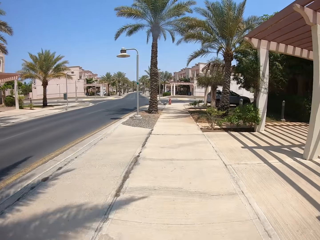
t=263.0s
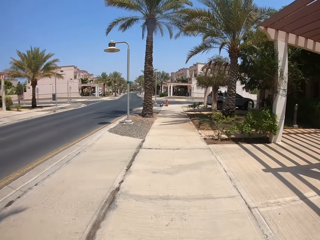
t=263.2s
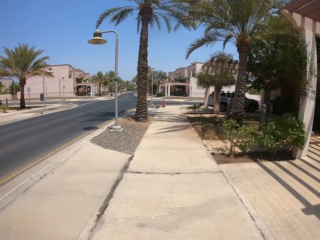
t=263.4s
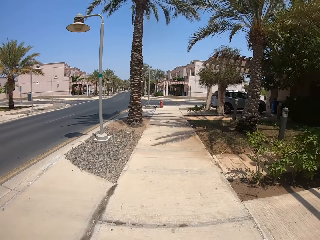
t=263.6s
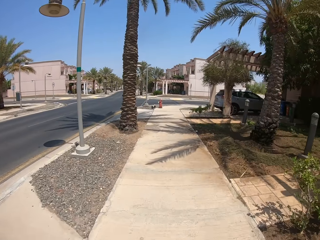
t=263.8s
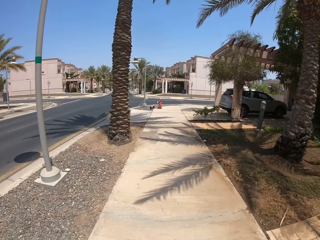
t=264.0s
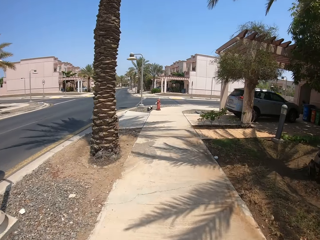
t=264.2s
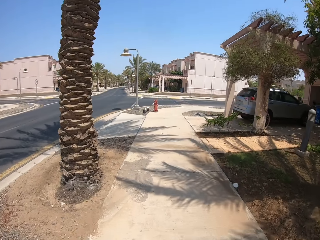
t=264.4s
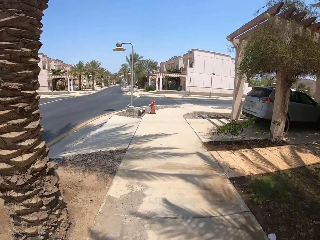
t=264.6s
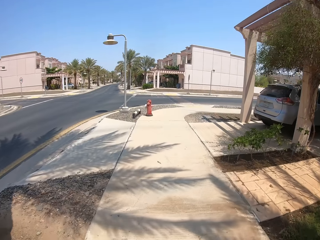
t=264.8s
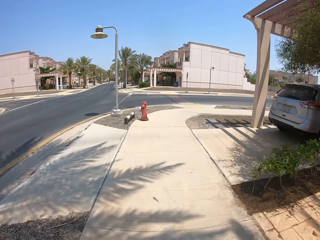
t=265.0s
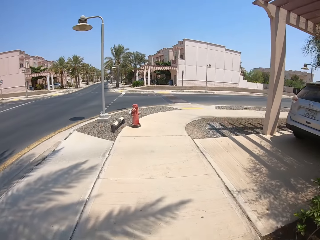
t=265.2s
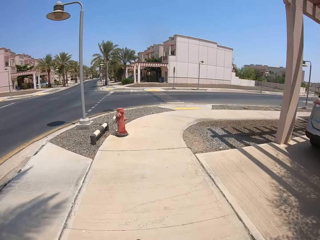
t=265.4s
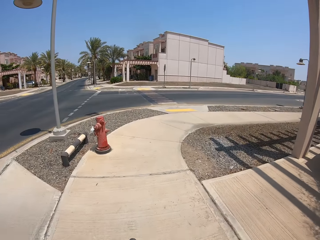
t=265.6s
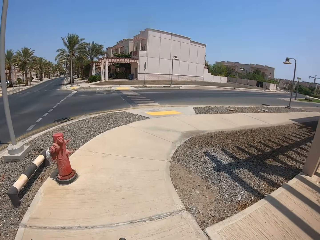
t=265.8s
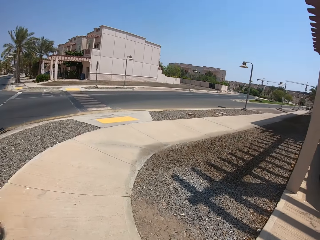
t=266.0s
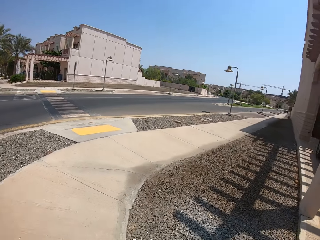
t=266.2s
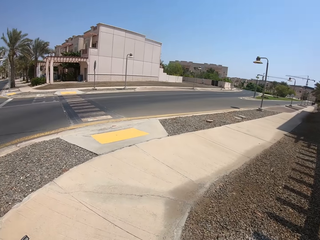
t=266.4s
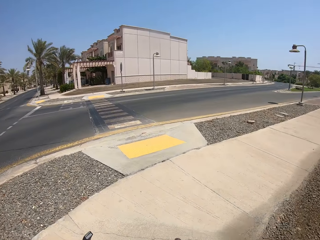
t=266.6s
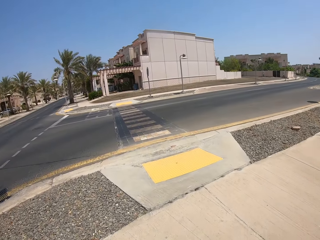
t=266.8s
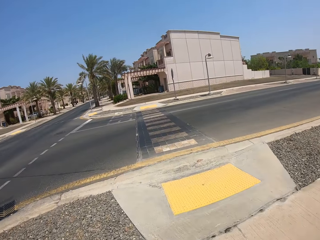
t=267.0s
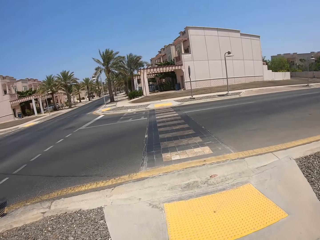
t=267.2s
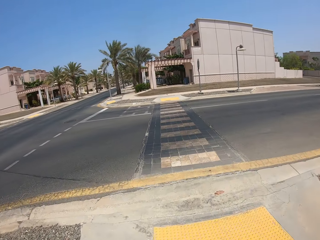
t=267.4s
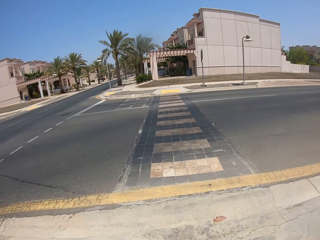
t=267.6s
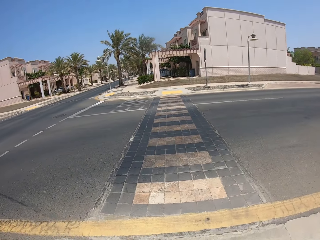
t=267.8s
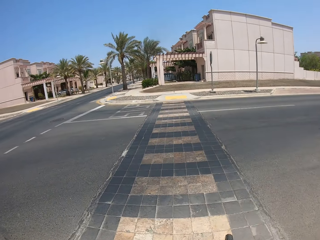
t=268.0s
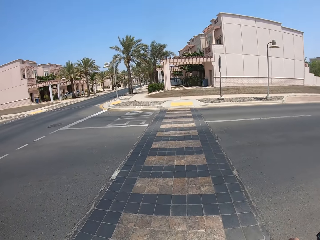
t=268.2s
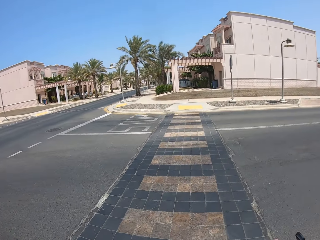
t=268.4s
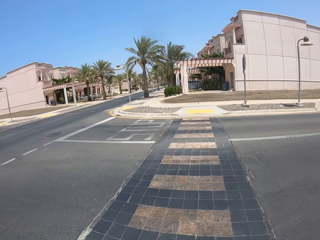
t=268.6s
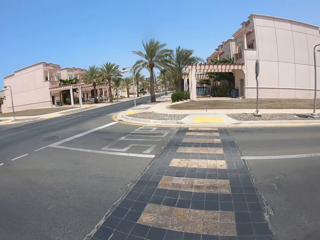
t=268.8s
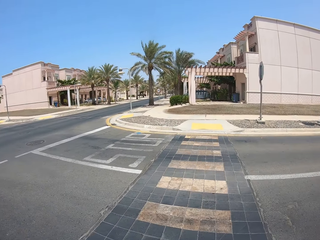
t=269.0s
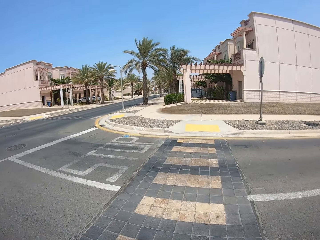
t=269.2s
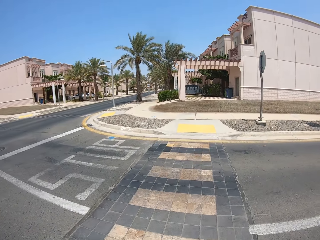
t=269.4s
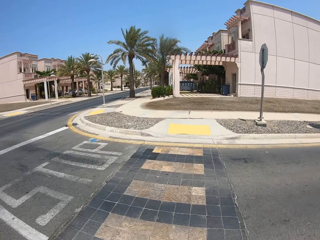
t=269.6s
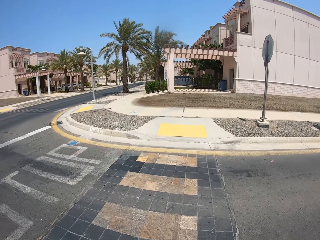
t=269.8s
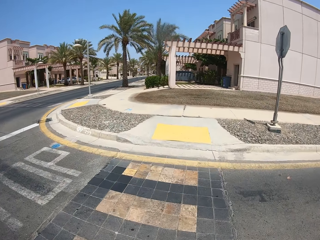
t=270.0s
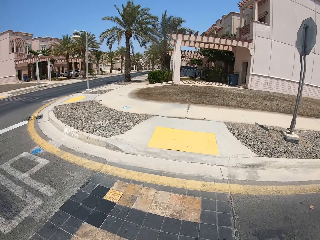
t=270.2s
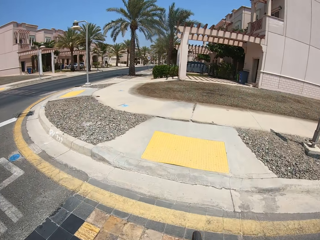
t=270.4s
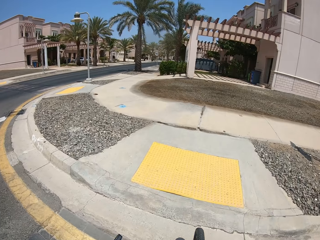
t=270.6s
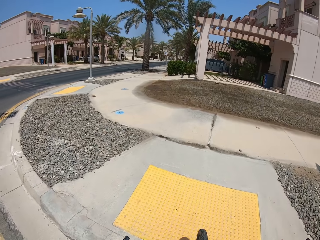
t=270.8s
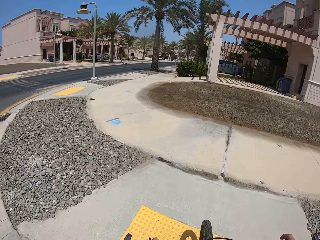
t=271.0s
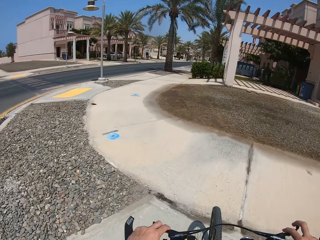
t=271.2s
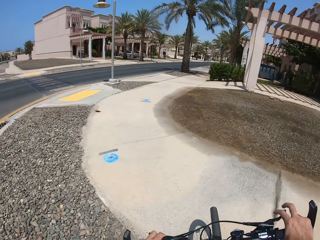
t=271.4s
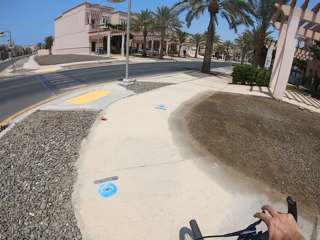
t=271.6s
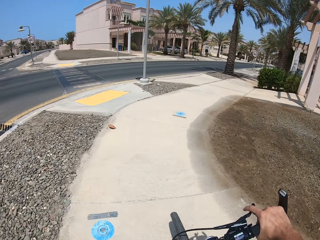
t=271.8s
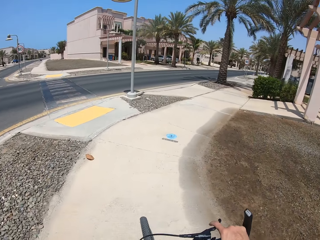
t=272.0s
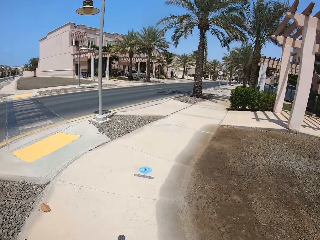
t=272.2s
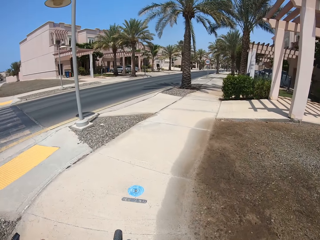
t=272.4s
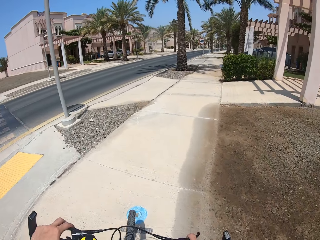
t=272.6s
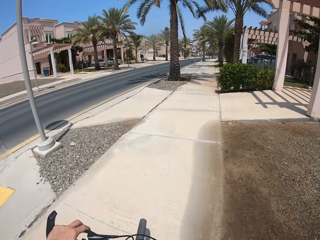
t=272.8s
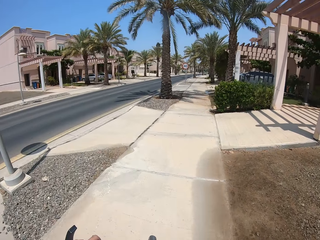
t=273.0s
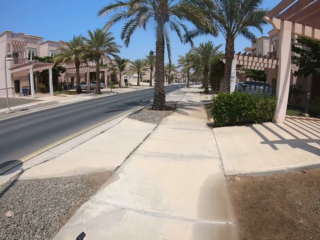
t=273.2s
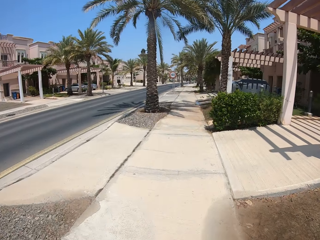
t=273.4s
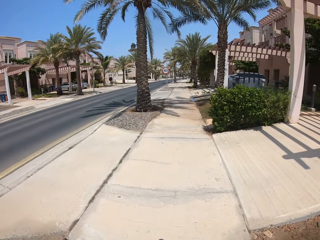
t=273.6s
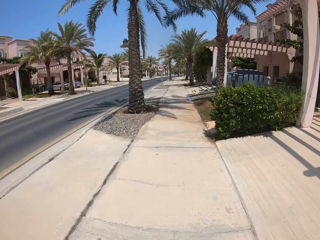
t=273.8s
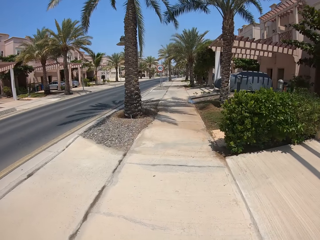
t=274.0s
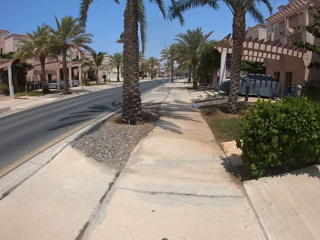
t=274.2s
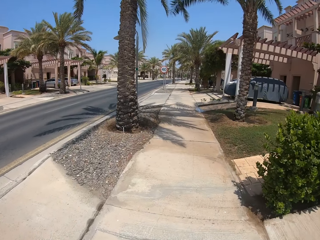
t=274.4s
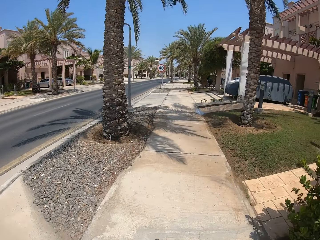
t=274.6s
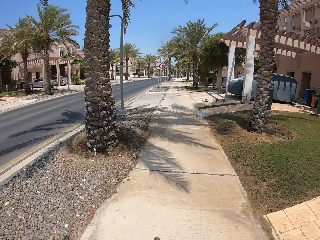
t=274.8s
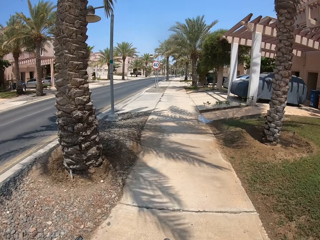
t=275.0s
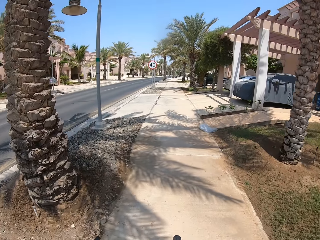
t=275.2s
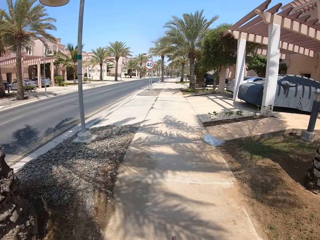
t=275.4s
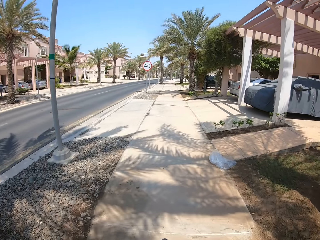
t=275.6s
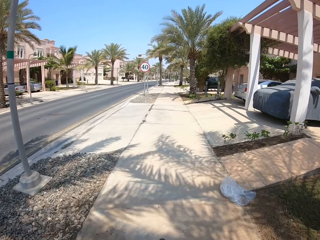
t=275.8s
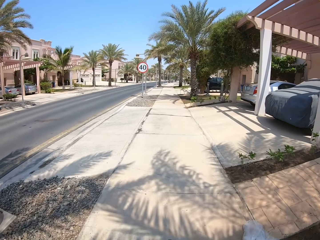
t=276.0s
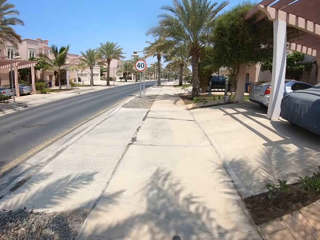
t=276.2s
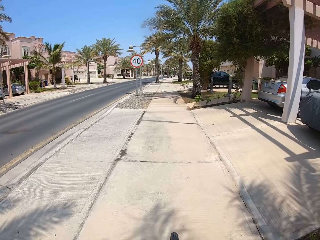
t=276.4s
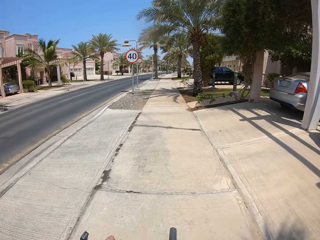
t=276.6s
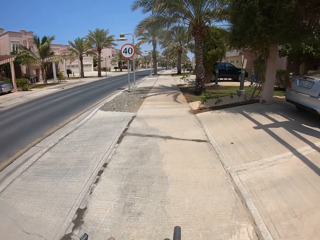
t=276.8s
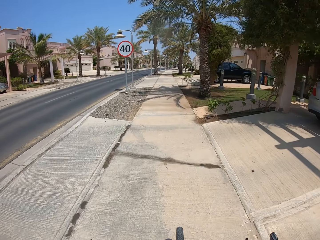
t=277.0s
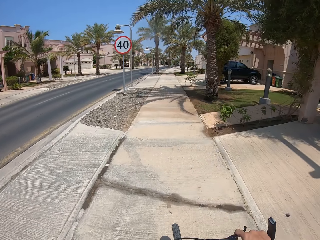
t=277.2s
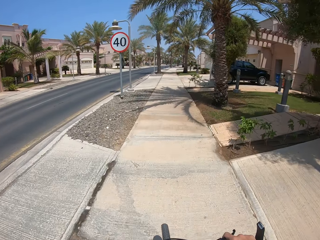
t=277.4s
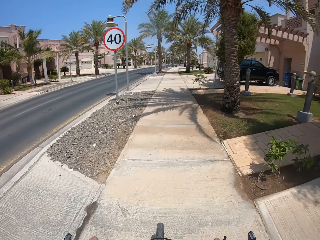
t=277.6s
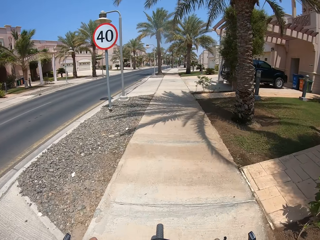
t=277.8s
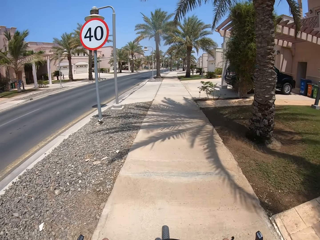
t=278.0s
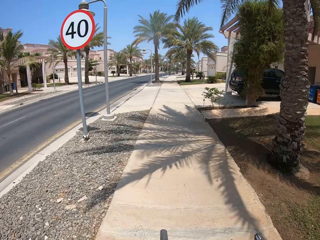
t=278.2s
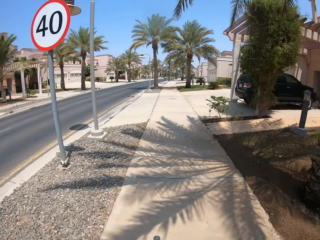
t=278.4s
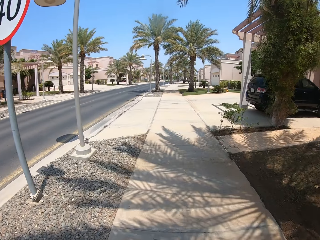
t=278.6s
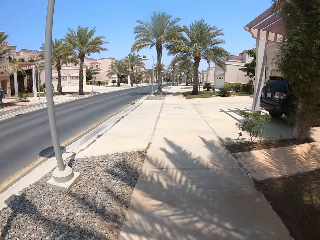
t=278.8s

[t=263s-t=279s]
The camera wearer crosses the road. They cycle on the pavement.

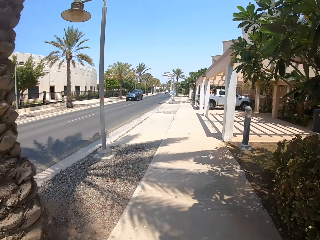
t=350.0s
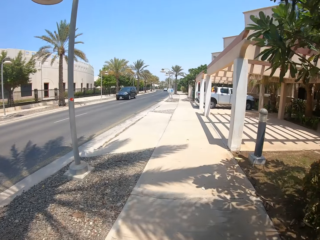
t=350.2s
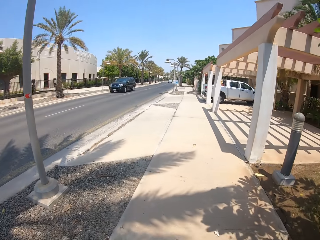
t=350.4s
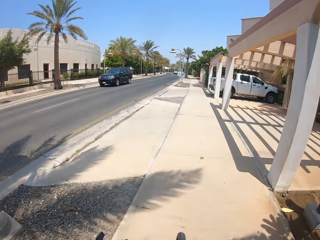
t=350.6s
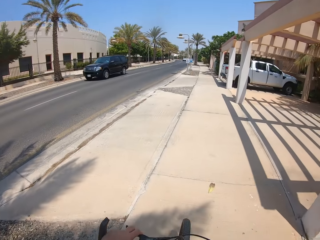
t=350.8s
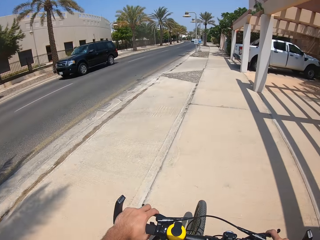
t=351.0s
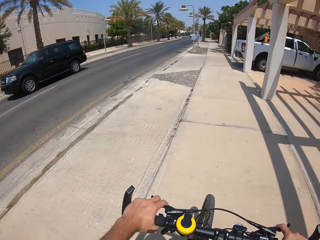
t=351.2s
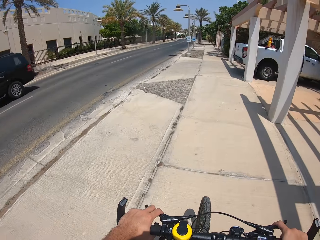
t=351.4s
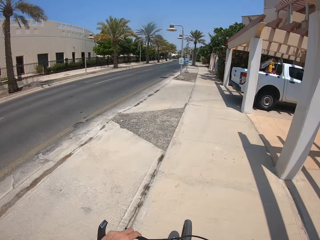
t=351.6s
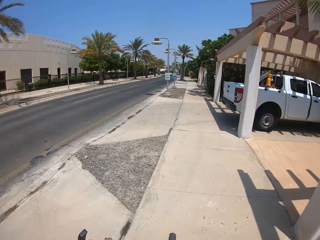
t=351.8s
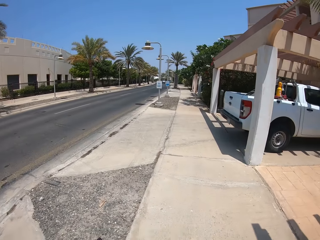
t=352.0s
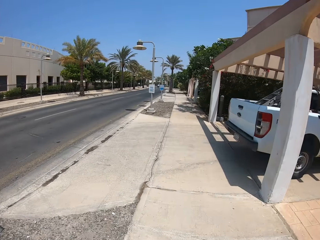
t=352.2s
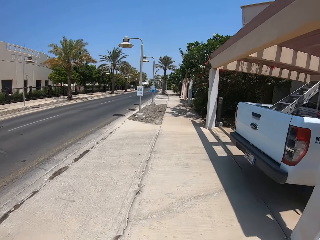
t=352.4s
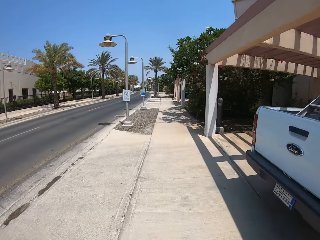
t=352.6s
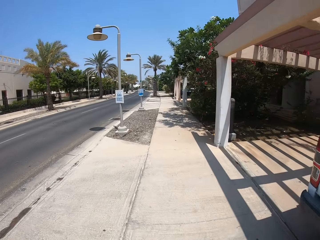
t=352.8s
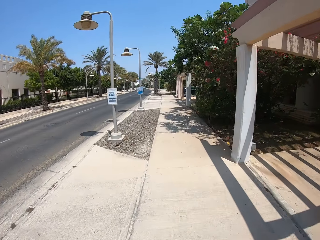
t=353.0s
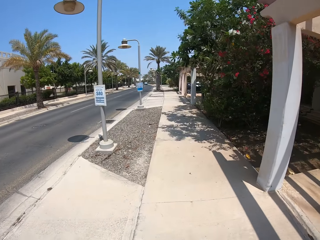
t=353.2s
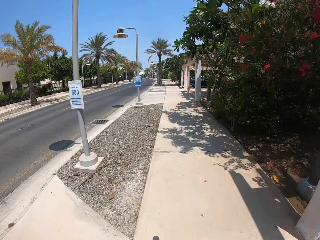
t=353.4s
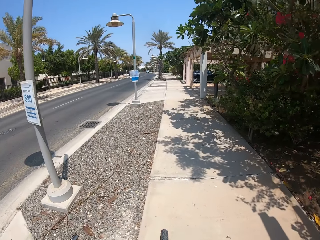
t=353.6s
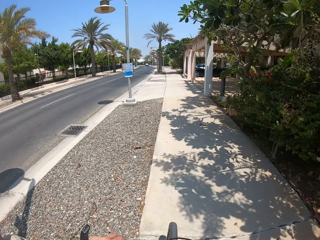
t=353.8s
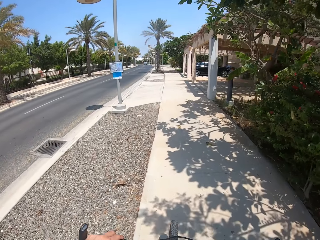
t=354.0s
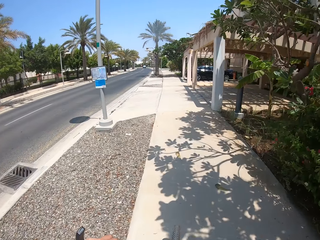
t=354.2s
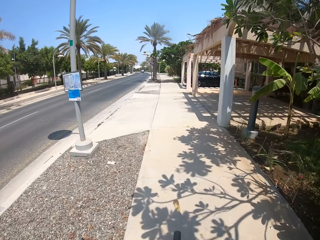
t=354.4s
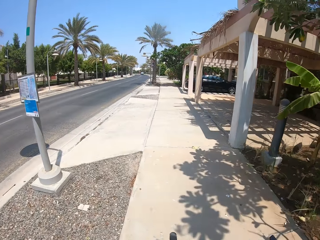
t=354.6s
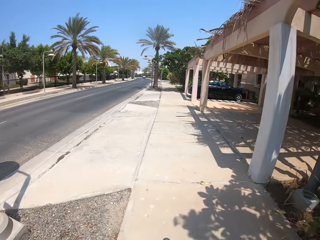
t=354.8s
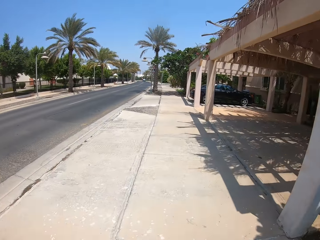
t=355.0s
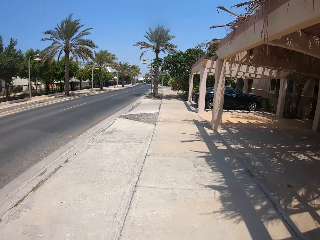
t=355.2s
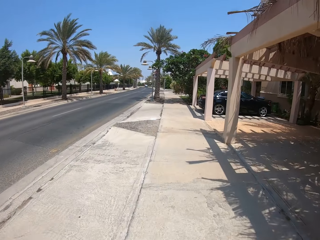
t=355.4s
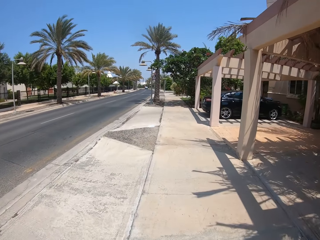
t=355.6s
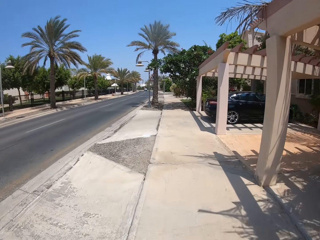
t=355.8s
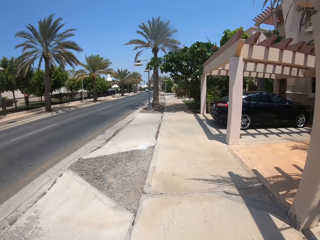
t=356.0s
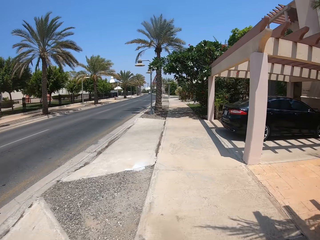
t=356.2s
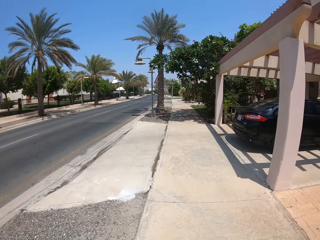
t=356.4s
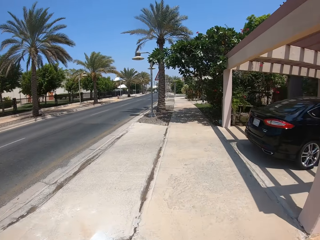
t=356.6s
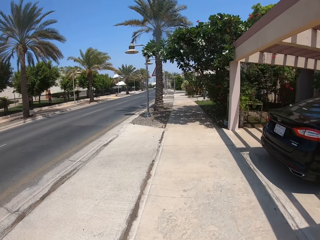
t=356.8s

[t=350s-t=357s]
The camera wearer rides on the street.
